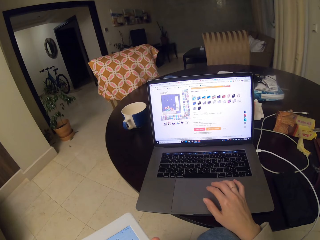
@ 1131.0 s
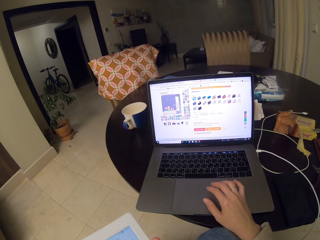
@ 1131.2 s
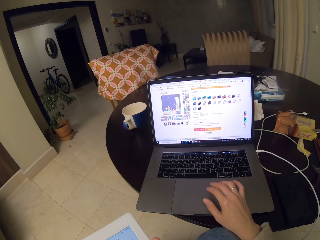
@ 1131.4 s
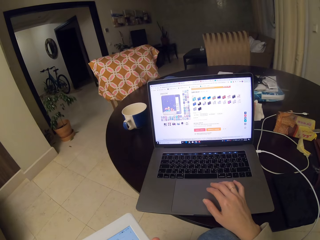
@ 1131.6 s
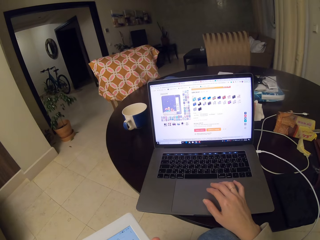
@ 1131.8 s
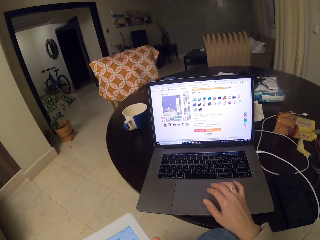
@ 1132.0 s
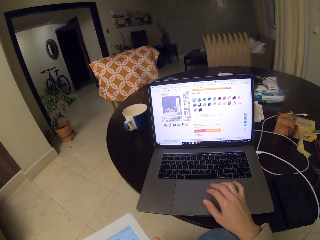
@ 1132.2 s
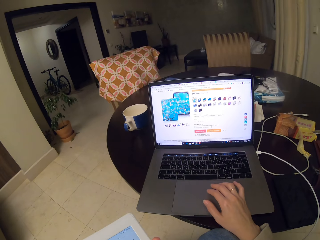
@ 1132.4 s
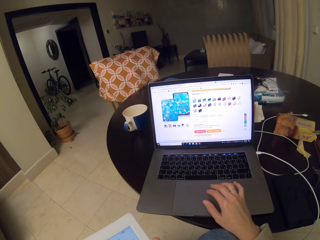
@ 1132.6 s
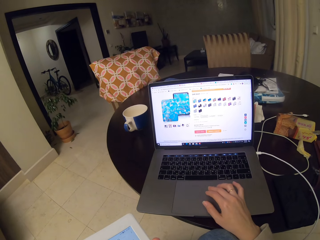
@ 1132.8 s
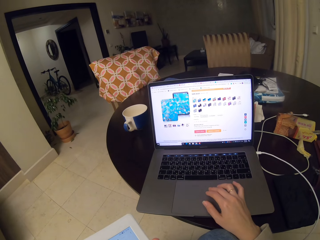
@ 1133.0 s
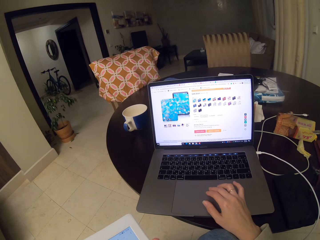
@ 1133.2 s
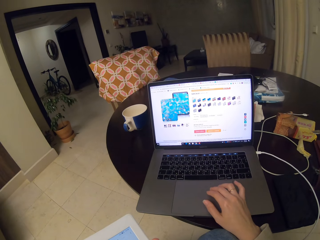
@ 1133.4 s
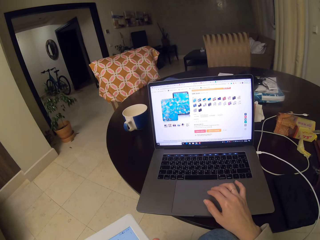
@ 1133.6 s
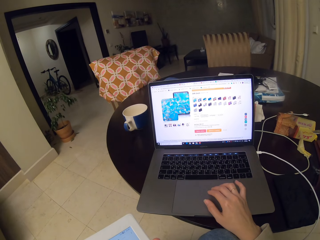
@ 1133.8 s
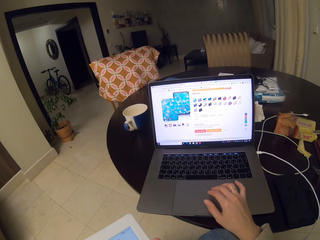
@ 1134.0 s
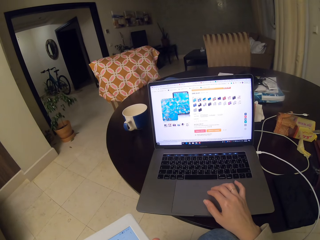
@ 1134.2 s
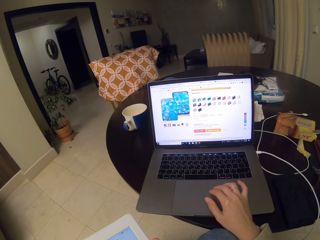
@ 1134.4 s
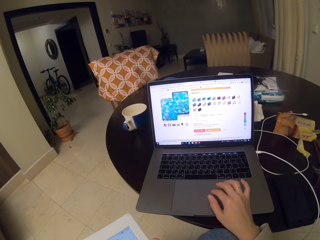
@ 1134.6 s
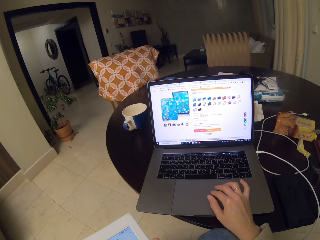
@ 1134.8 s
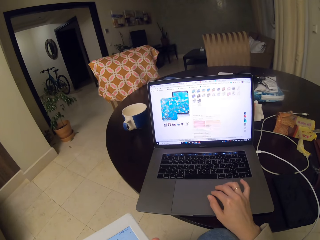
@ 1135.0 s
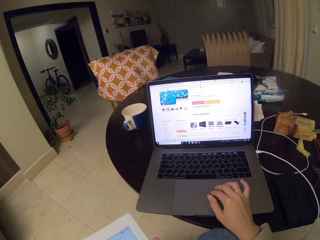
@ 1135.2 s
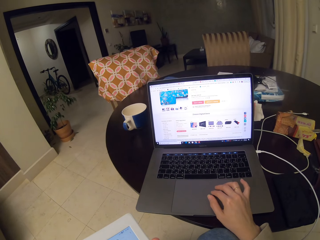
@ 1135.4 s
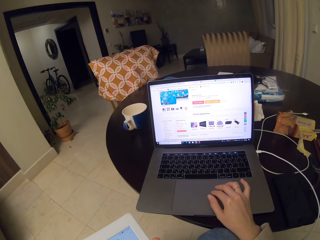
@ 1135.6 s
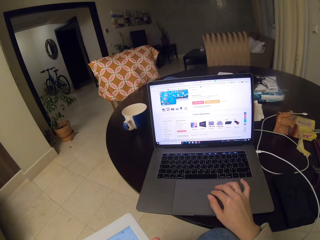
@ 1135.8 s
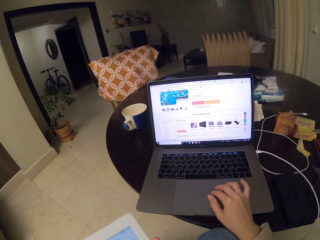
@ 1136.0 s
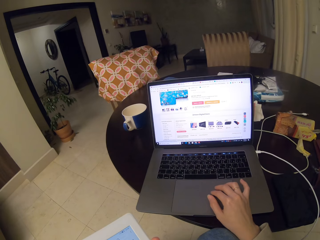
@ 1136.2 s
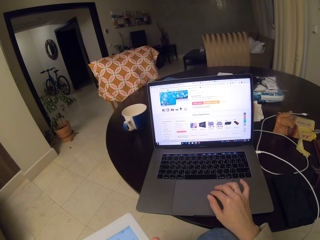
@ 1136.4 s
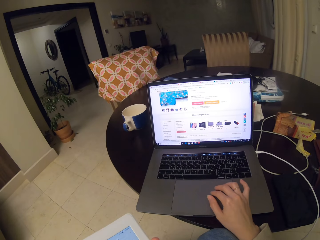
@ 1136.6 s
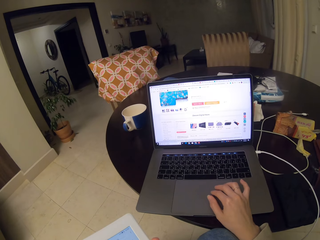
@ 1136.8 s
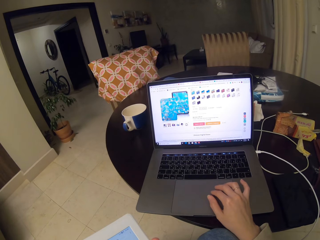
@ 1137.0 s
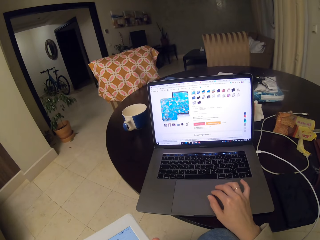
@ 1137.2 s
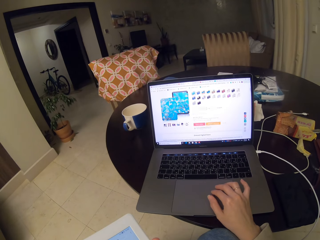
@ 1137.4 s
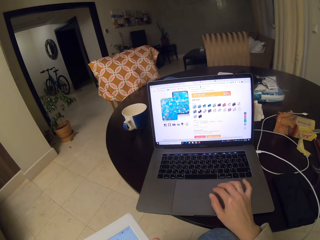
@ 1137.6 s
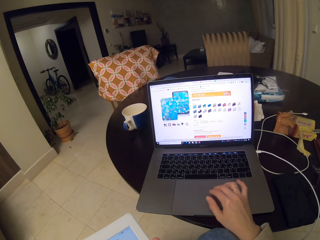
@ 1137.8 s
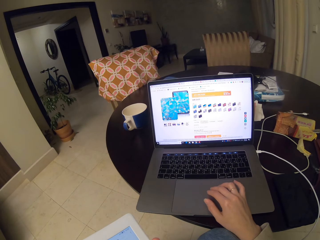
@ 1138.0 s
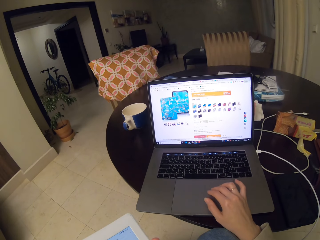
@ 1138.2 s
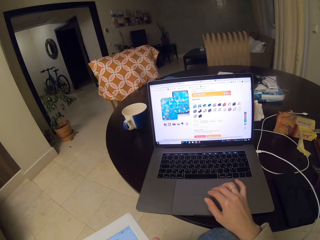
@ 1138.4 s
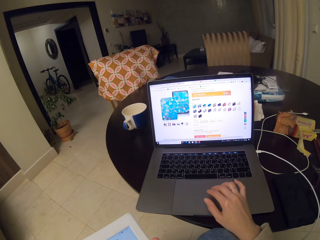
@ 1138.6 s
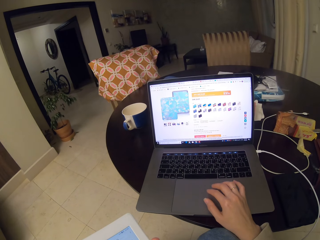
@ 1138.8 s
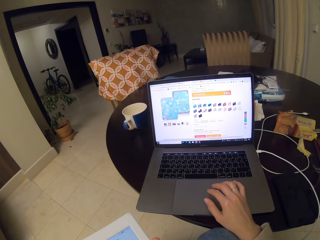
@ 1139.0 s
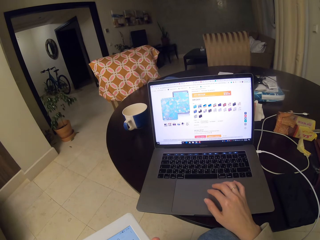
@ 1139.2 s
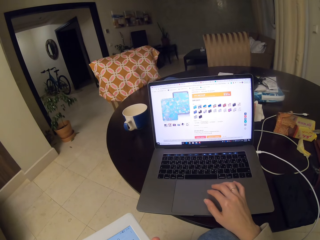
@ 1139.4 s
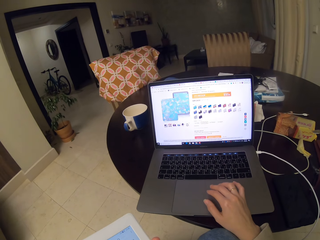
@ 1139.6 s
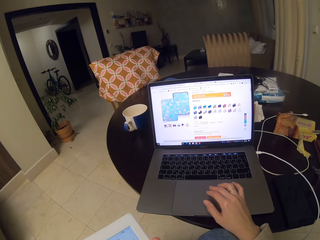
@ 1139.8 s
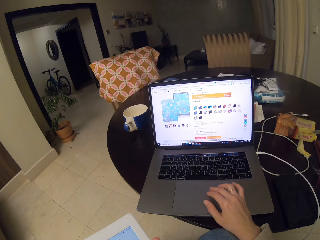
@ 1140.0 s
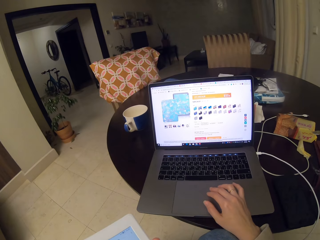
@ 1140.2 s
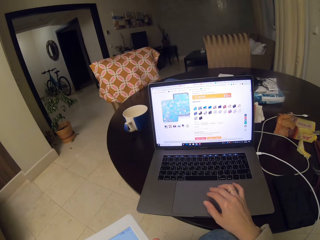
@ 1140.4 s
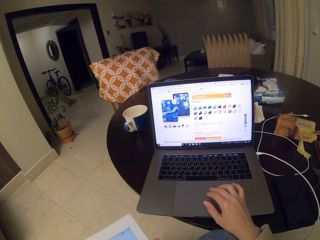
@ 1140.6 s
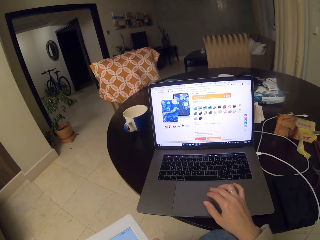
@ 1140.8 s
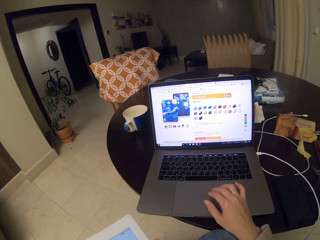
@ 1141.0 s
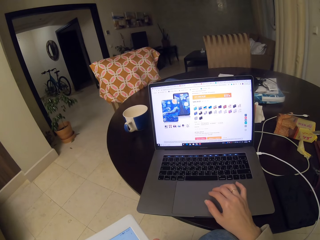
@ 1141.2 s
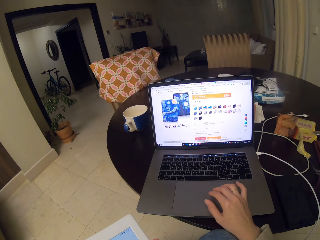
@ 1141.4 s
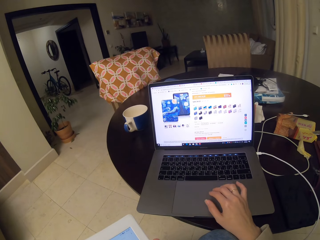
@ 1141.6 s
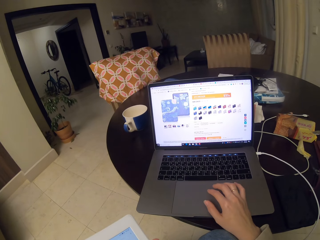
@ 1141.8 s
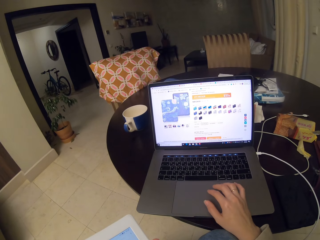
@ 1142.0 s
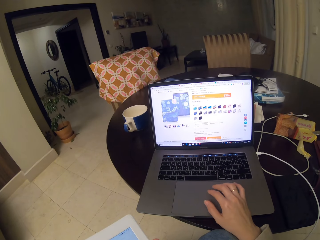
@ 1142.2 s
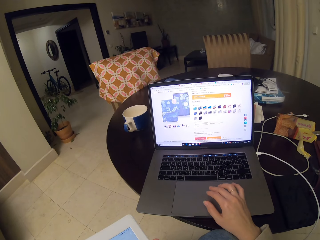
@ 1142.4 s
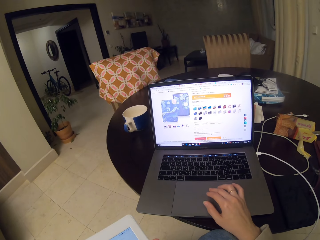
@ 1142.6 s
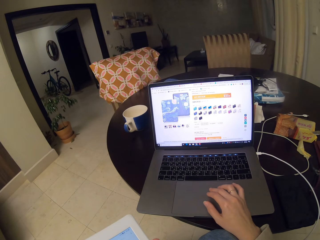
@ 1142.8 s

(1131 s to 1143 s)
The camera wearer zooms in the images. They scroll up and down.

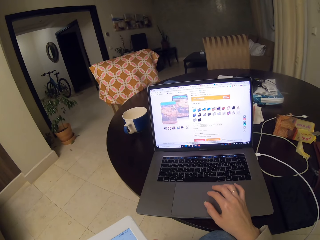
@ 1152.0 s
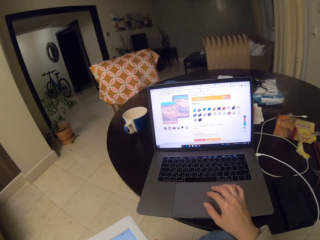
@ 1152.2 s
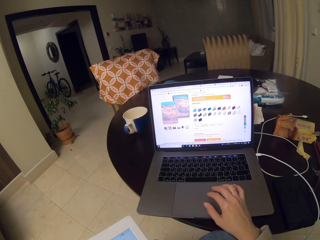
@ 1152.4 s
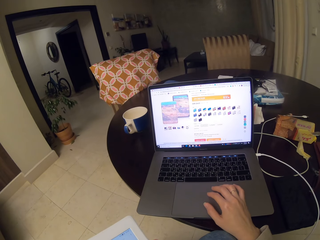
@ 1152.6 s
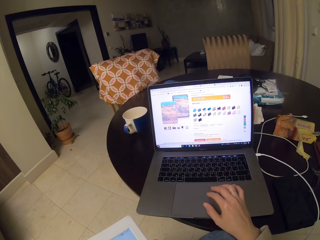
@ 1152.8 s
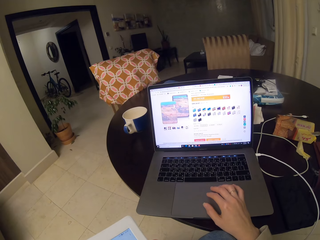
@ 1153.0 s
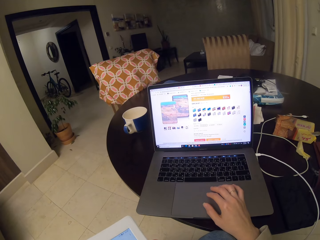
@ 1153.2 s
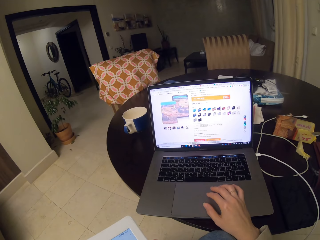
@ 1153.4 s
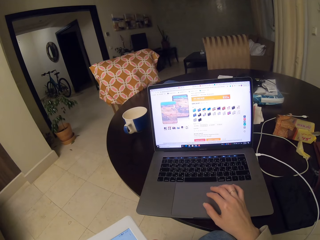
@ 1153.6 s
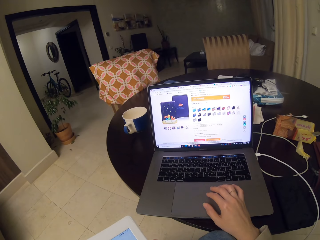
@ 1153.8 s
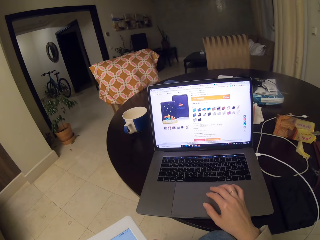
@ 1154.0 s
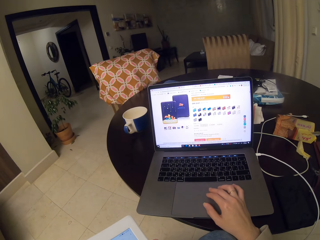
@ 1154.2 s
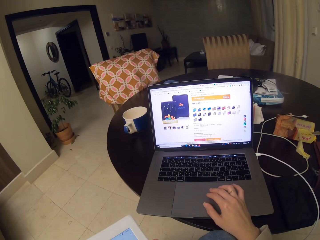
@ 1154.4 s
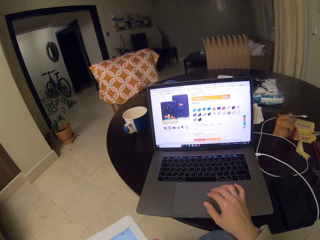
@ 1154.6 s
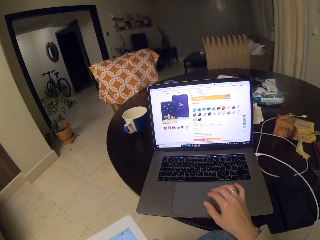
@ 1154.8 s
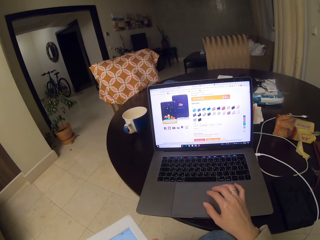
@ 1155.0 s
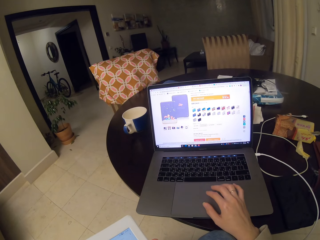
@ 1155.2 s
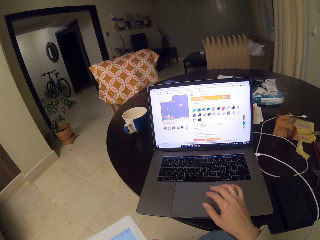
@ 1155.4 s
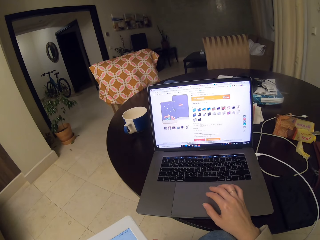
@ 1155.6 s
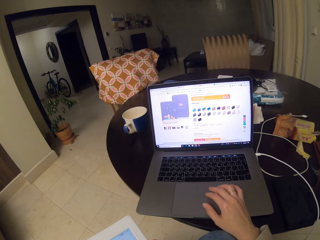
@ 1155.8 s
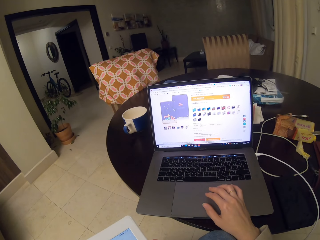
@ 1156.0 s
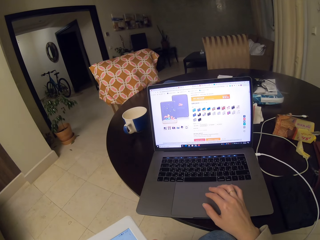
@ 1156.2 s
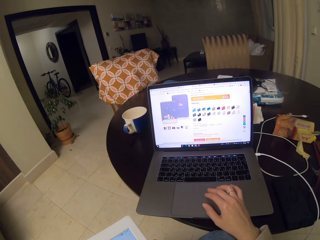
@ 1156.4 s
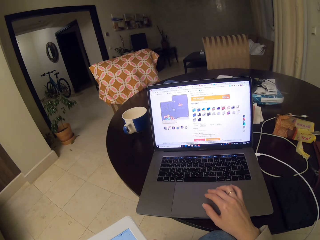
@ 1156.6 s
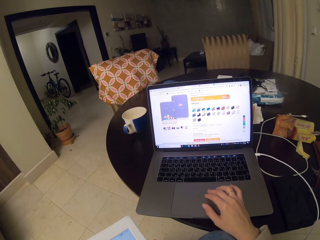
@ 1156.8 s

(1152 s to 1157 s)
The camera wearer continues to zoom.

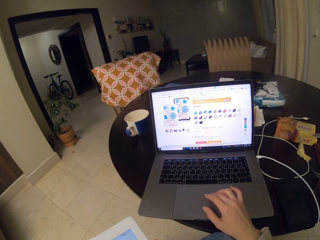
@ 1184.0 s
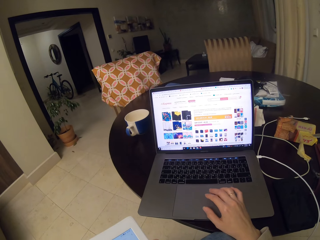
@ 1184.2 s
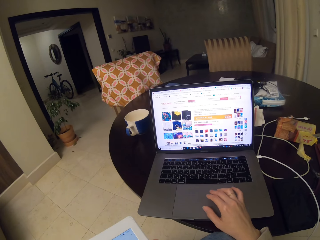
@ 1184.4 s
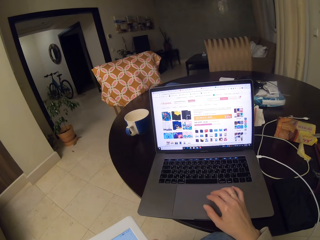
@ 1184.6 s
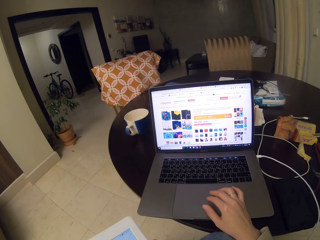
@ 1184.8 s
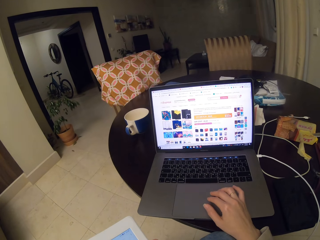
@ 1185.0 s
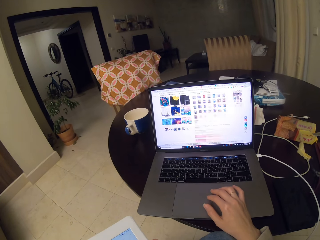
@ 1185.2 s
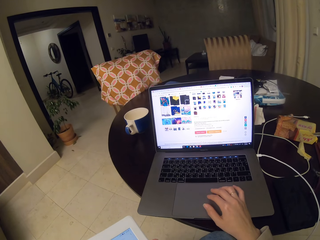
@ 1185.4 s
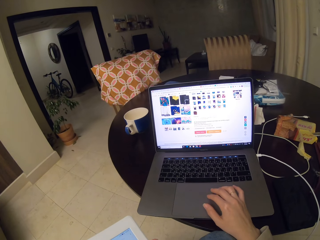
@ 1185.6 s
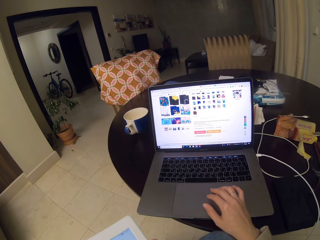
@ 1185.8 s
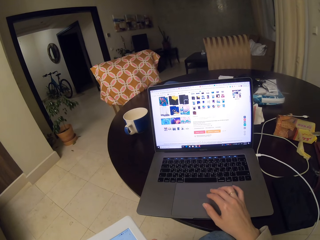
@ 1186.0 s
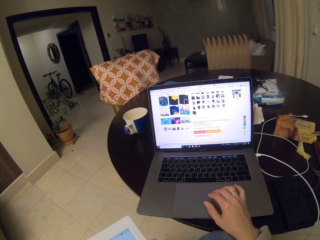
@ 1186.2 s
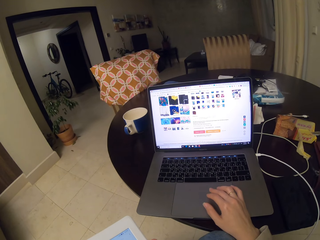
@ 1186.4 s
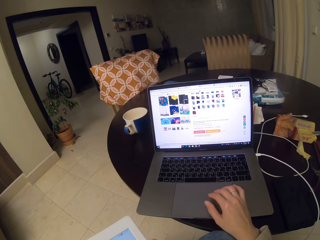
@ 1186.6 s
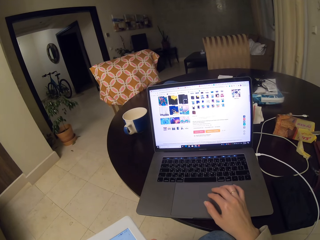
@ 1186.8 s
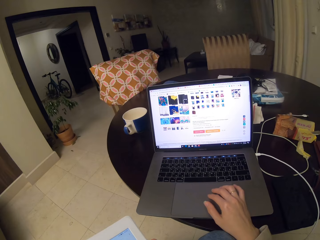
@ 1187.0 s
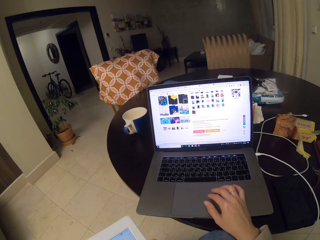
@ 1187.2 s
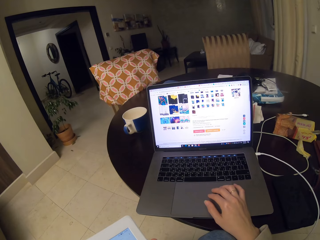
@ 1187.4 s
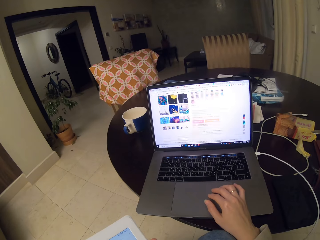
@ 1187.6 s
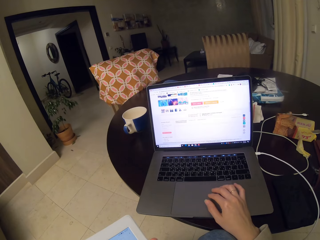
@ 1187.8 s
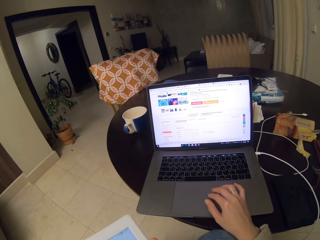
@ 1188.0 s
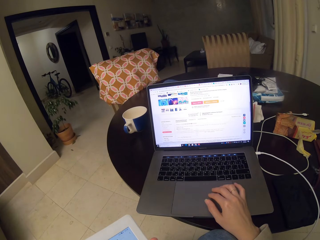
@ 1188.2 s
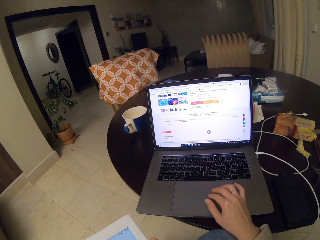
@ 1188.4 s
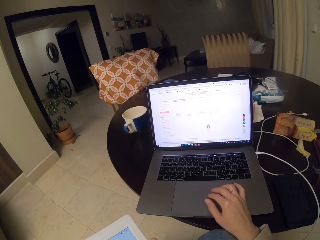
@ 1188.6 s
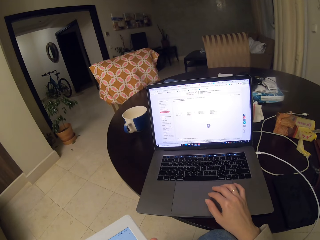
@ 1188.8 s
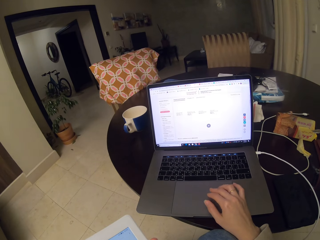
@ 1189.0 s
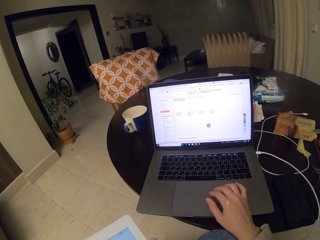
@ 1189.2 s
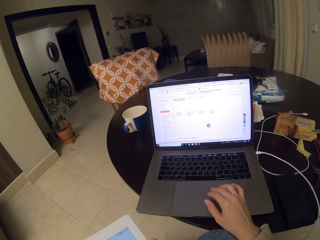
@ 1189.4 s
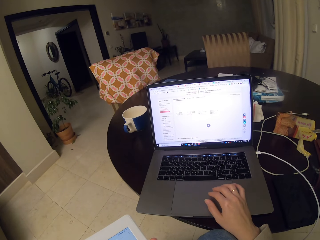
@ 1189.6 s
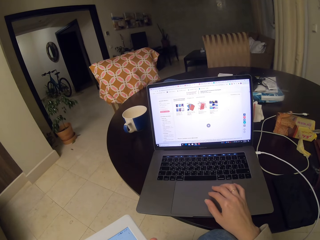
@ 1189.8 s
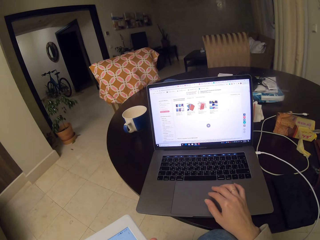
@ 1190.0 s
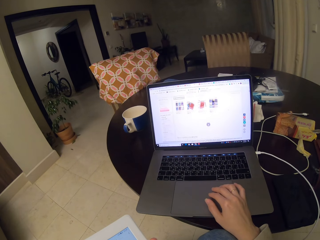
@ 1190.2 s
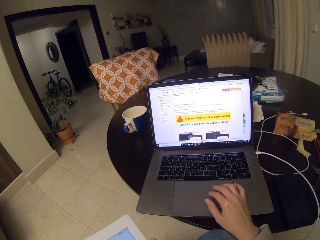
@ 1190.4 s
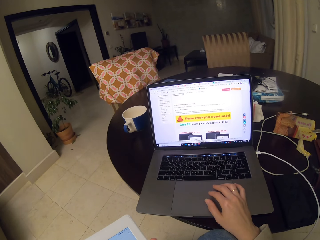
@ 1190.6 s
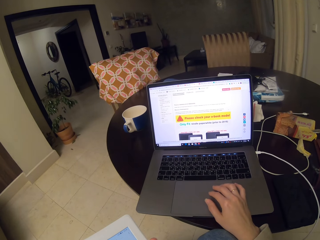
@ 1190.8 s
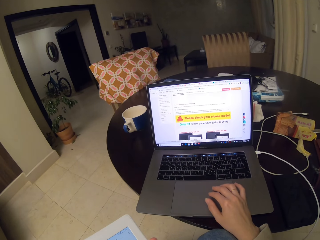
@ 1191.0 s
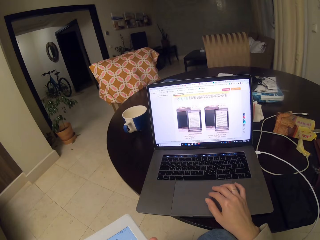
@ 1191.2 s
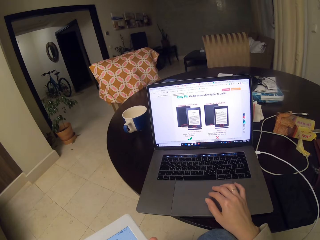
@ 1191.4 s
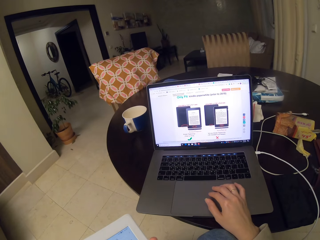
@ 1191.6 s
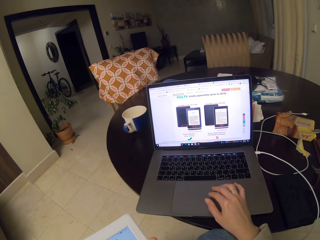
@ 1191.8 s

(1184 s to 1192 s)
The camera wearer scrolls down.
